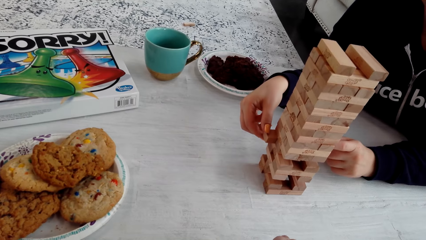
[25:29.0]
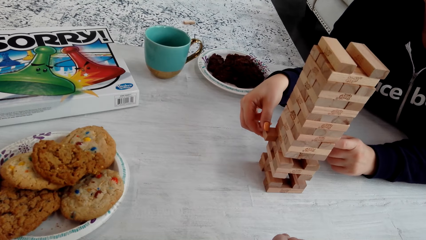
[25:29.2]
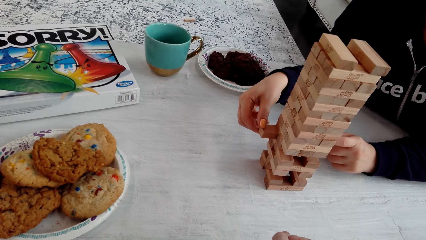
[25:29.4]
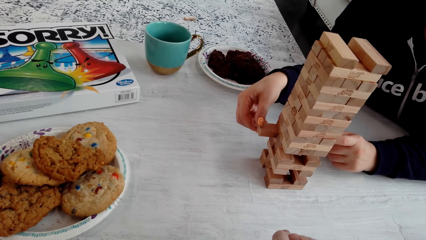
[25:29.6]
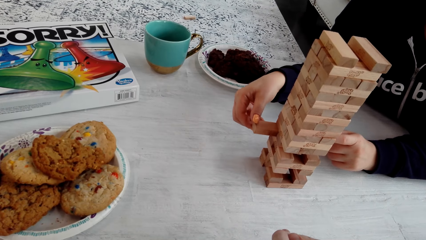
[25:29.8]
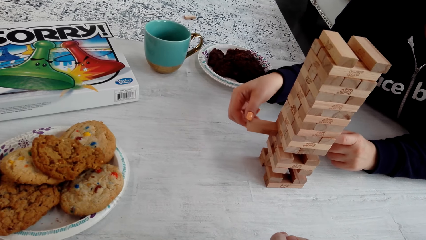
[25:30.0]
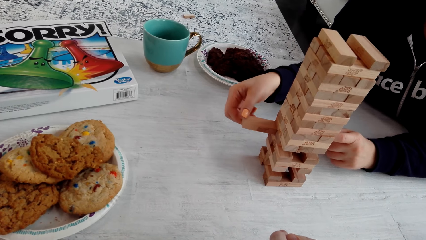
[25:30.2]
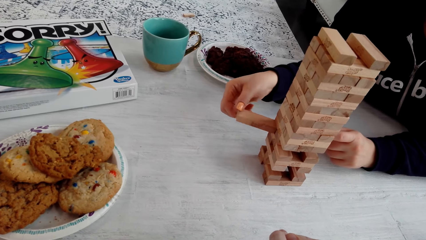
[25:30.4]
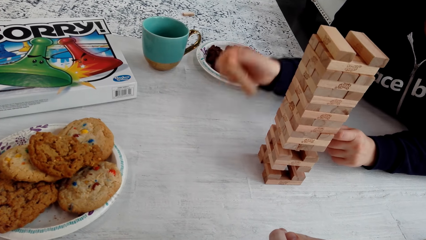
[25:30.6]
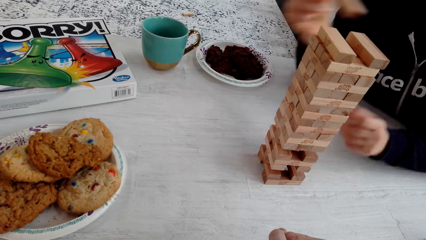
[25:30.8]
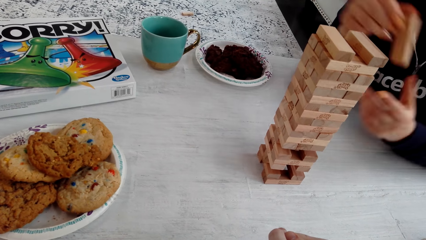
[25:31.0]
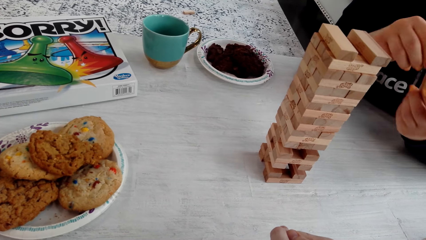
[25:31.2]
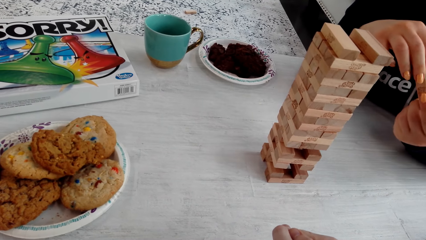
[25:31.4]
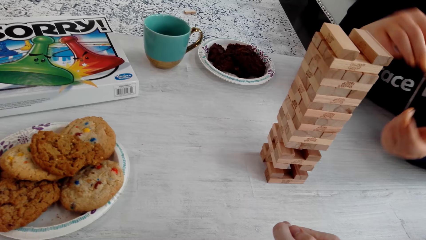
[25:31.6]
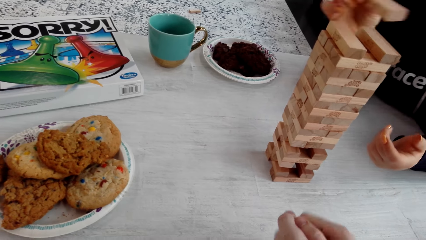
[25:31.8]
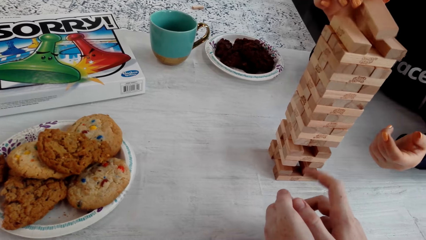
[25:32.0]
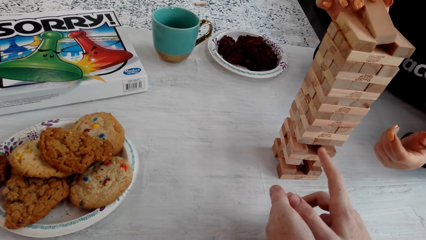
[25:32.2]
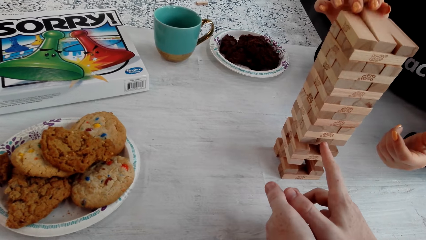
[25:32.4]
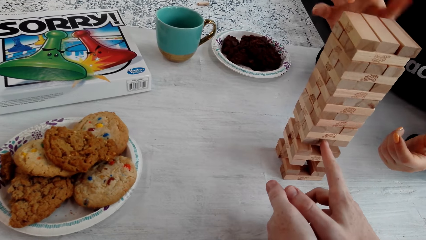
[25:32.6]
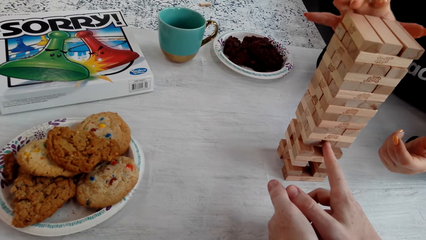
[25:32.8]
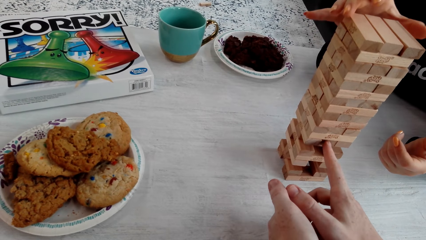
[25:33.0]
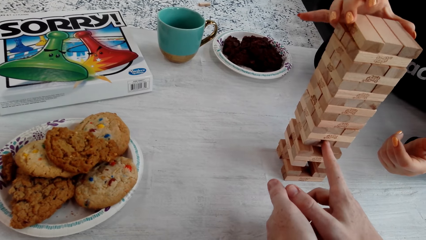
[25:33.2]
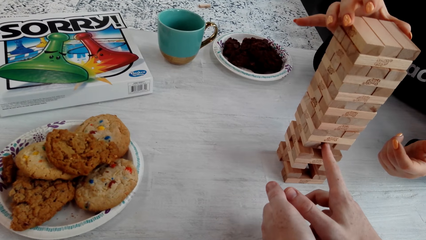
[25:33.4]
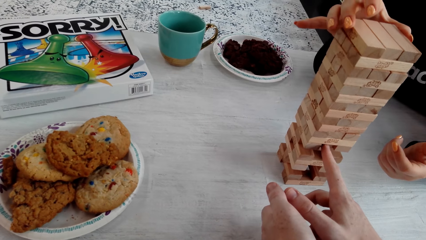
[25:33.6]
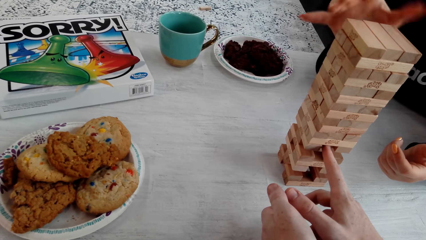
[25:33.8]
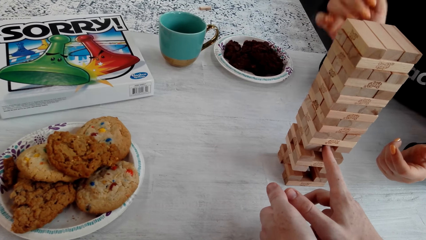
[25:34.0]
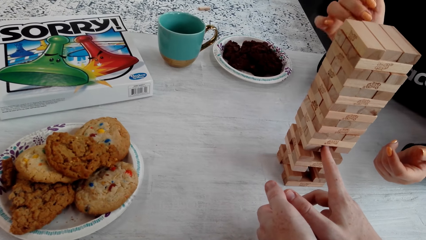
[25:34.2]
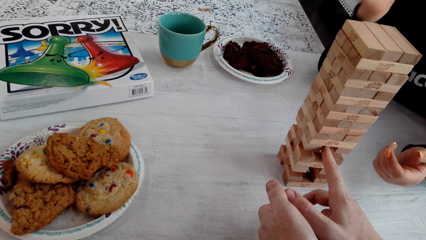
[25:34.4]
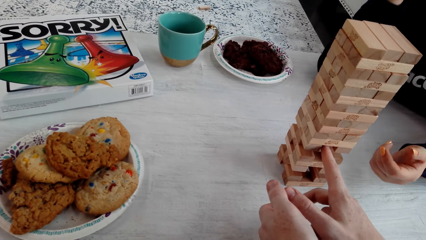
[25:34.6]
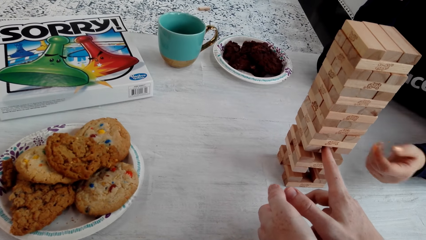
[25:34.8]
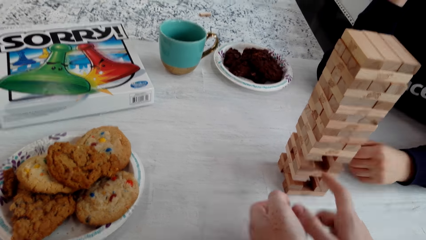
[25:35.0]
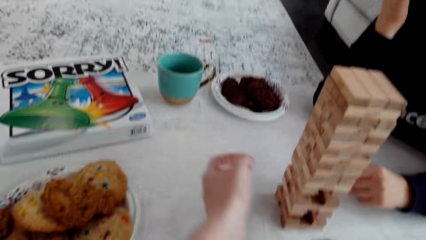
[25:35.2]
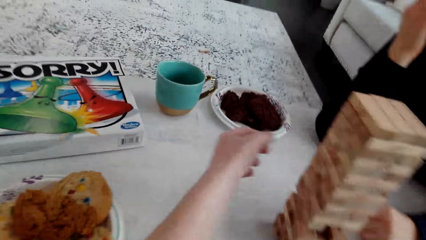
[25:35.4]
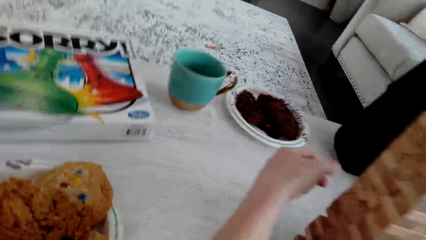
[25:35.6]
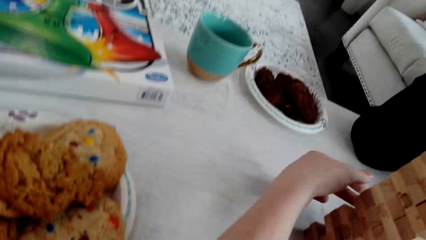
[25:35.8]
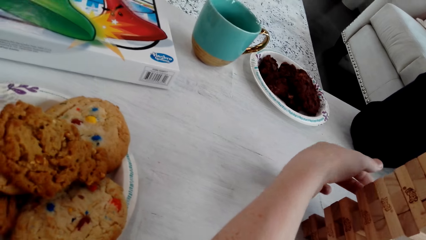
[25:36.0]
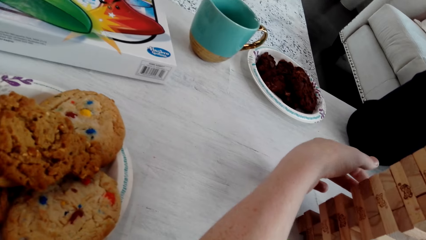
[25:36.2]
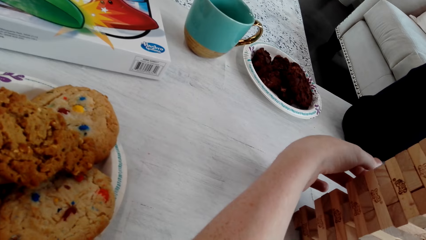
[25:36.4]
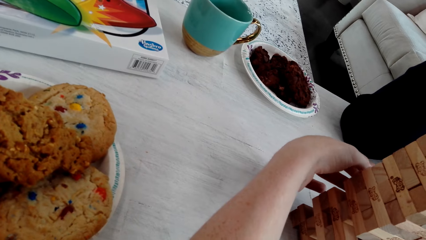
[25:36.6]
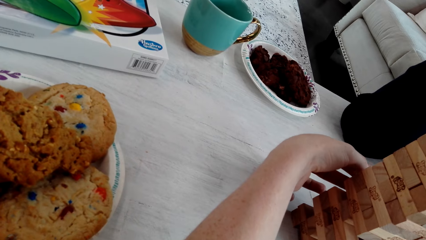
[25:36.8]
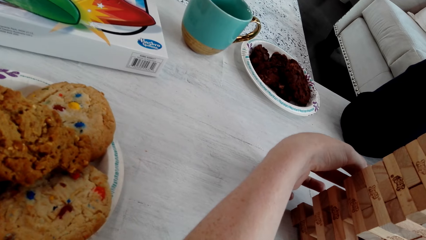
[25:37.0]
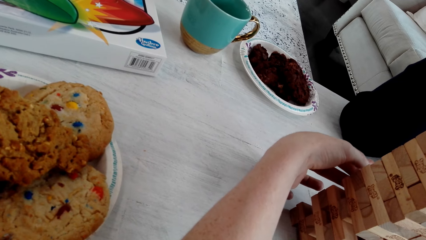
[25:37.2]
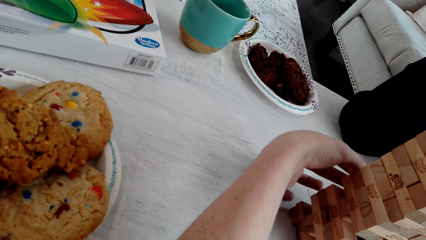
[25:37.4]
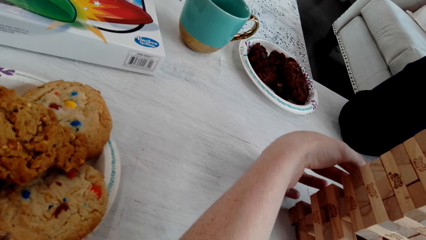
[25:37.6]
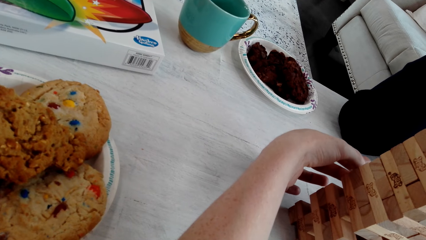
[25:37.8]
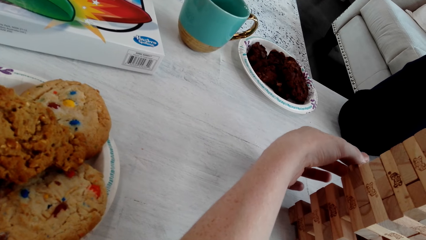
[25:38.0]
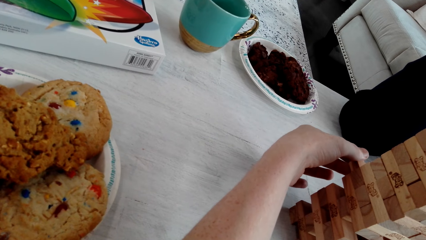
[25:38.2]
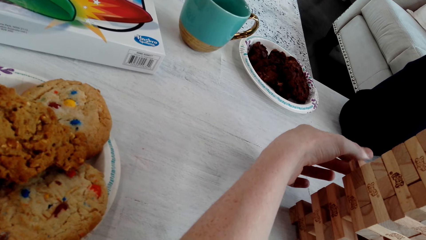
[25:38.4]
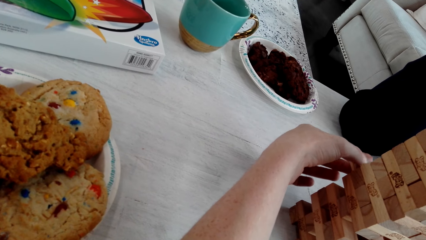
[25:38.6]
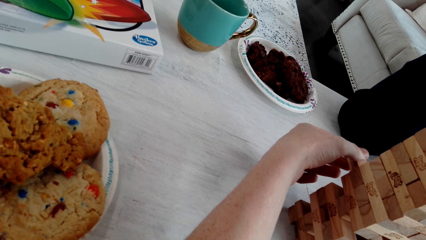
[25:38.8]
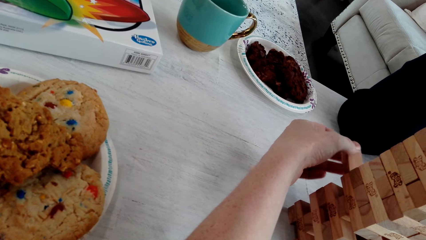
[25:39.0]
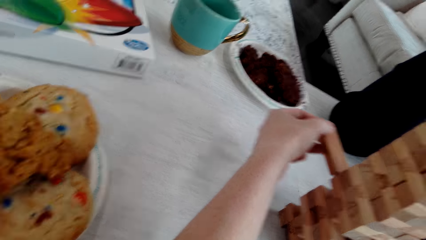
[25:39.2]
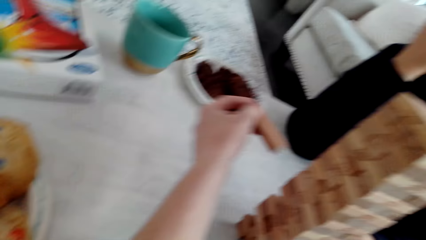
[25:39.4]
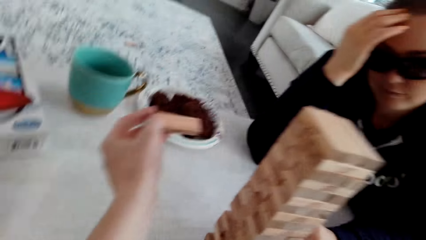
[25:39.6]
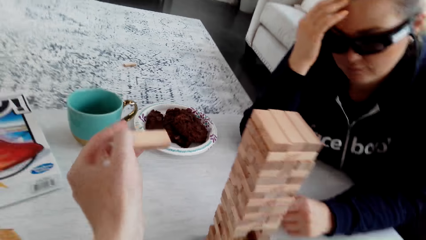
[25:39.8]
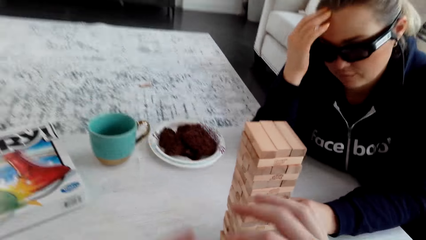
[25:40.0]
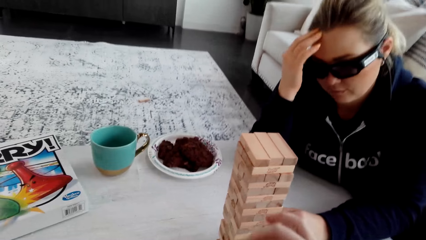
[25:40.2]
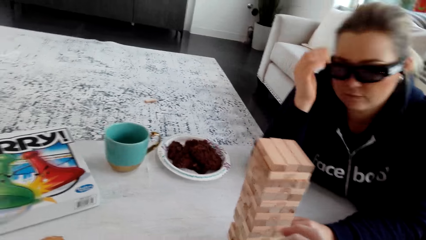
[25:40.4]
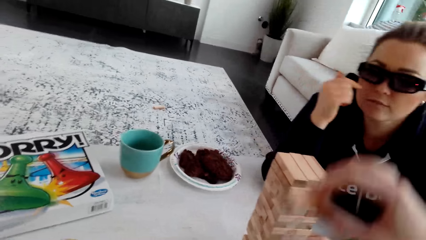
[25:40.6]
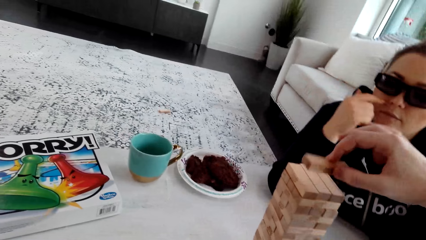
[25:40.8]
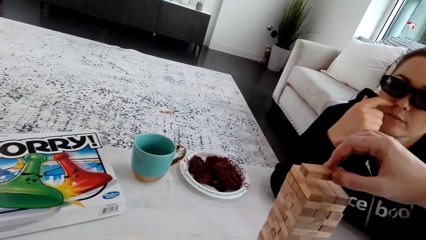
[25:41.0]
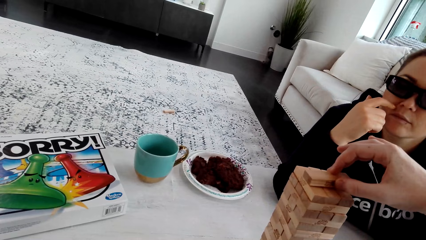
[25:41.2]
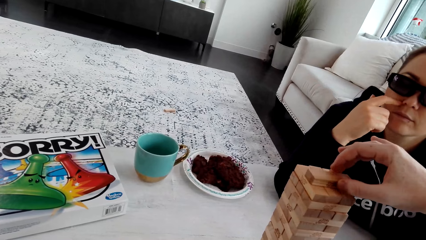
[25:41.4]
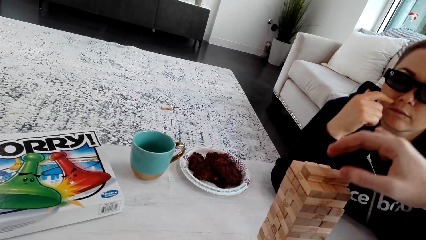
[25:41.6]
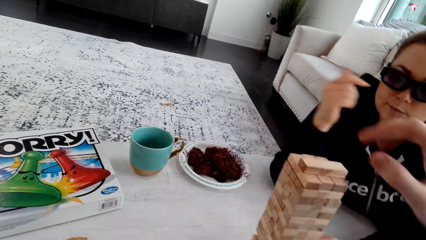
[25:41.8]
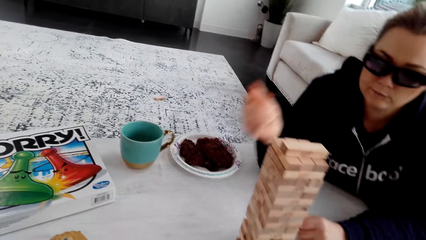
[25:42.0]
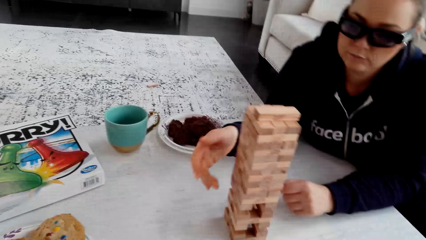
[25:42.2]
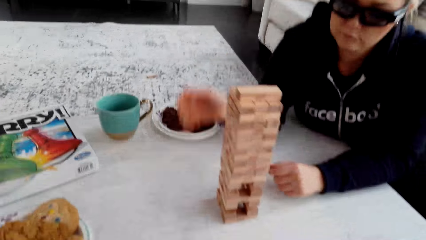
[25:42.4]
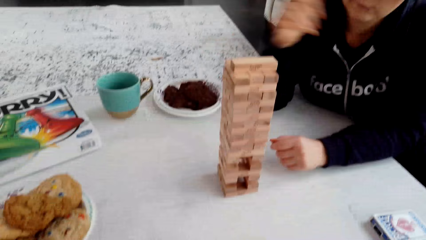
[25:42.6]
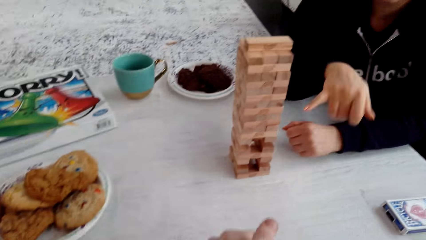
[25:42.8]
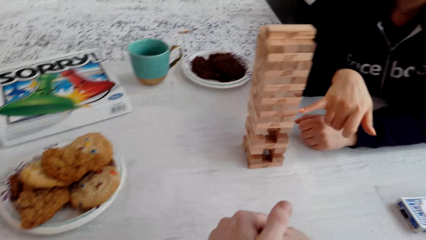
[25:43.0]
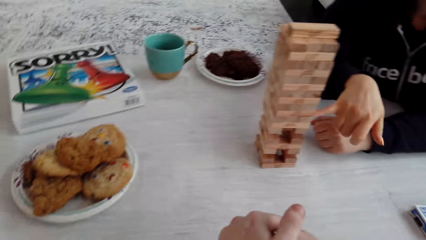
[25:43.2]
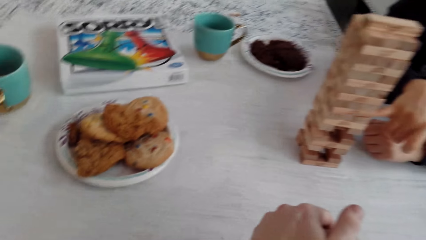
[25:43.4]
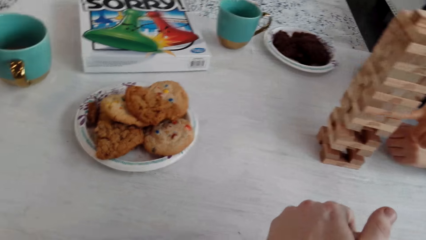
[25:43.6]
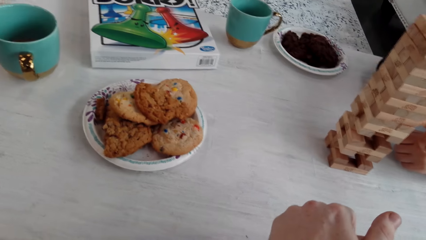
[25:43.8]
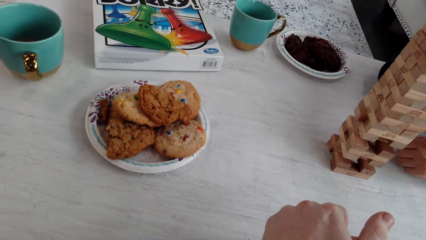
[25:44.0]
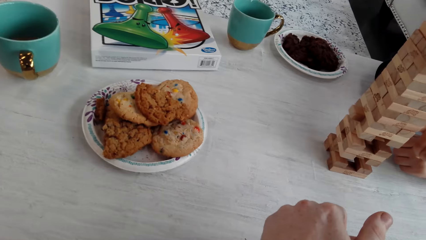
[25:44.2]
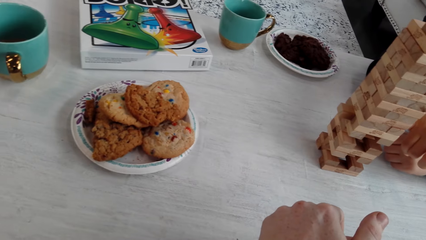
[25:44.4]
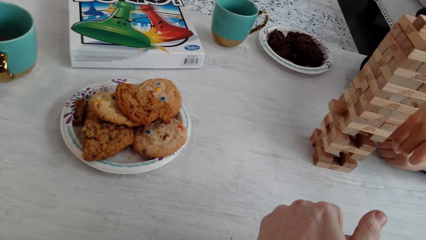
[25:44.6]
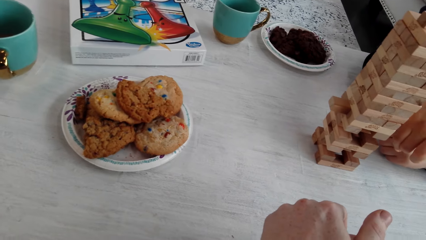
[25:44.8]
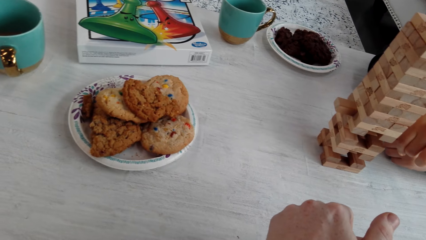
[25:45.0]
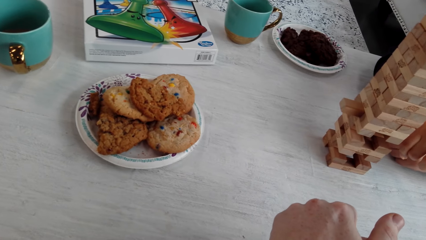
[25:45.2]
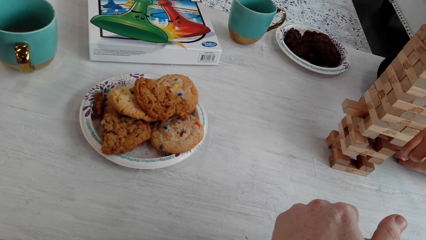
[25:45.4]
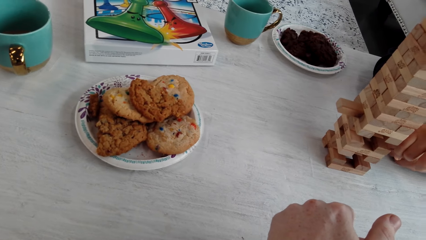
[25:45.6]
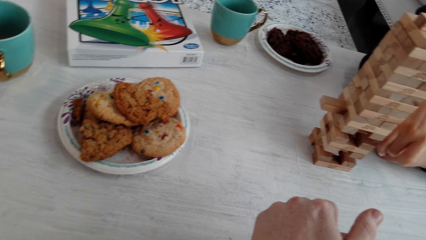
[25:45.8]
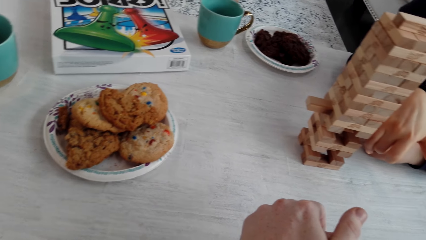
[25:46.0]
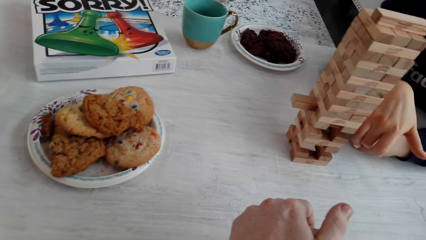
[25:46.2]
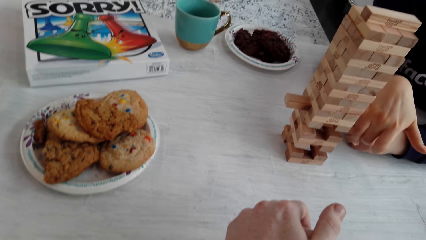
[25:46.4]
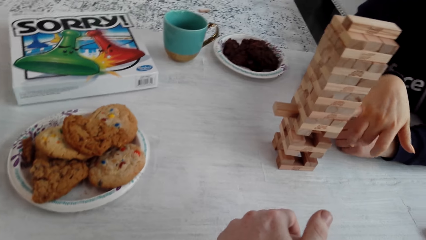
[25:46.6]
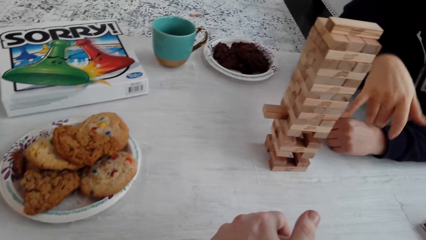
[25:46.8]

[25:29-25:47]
A woman holds the wooden jenga piece with both her hands and puts the wooden jenga piece on top of the jenga with her right hand. The camera wearer plays the jenga. He removes the wooden jenga piece with his left hand. He holds the wooden jenga piece with his left hand. He puts the wooden jenga piece on top of the jenga with his right hand. He talks. The woman plays the jenga and removes a piece from the jenga blocks.
